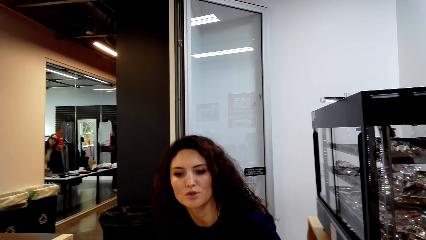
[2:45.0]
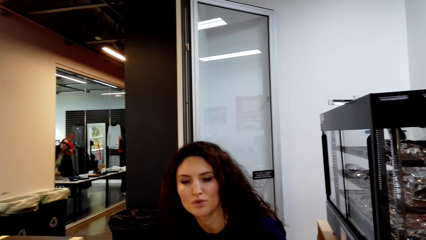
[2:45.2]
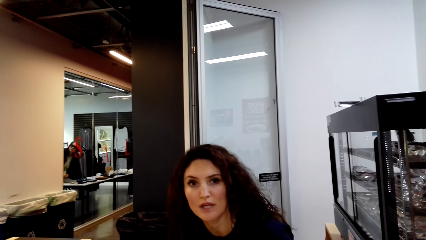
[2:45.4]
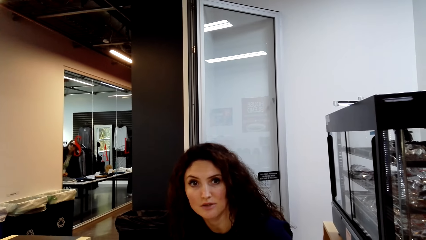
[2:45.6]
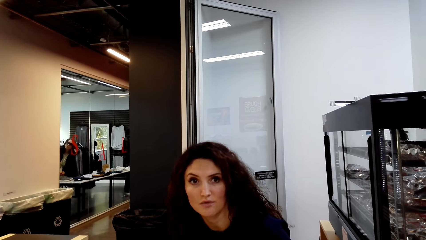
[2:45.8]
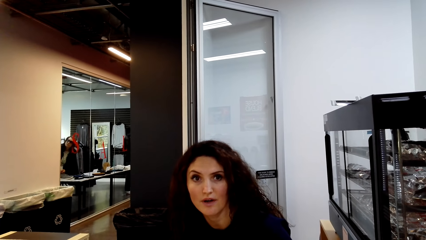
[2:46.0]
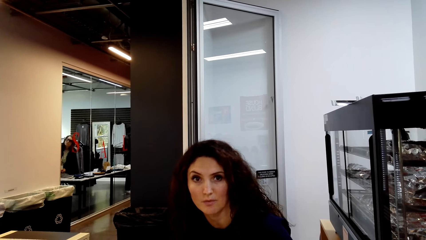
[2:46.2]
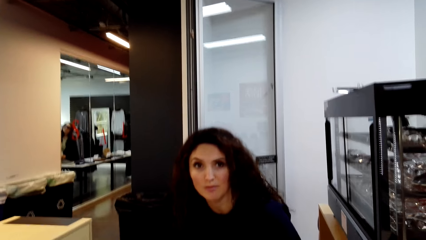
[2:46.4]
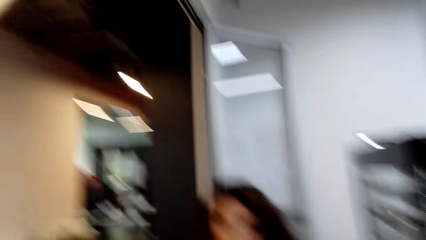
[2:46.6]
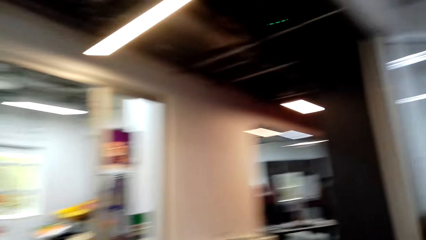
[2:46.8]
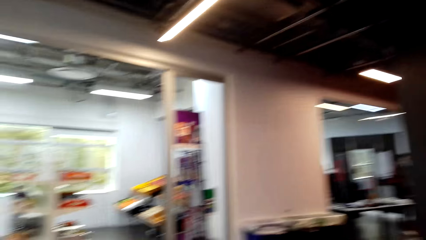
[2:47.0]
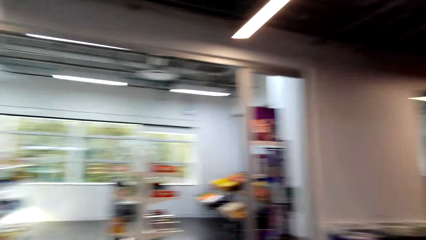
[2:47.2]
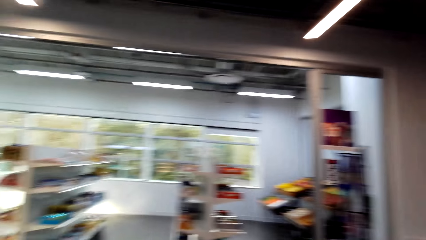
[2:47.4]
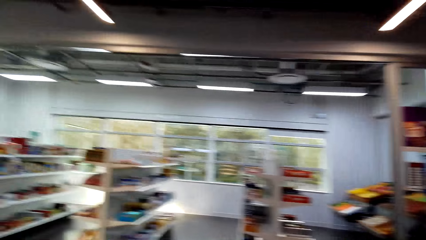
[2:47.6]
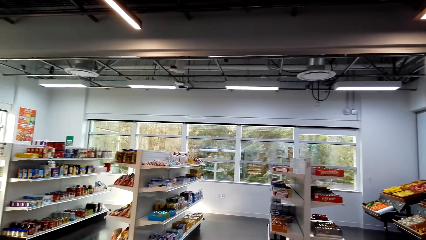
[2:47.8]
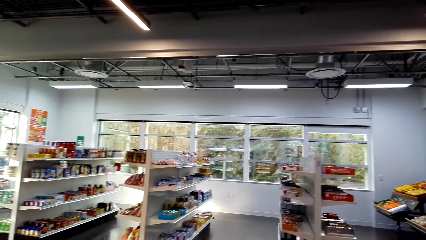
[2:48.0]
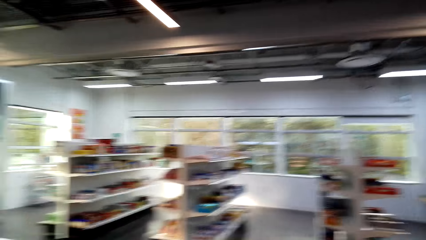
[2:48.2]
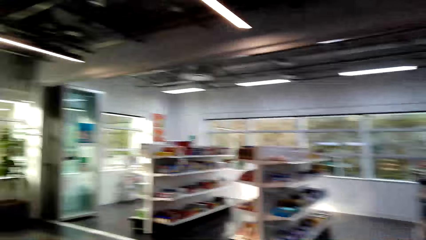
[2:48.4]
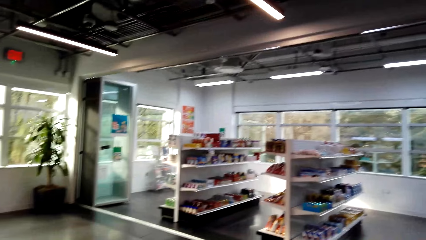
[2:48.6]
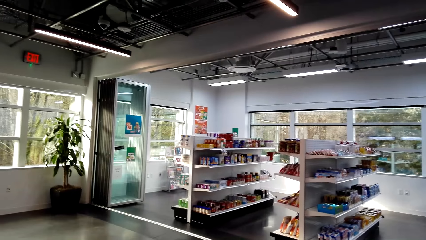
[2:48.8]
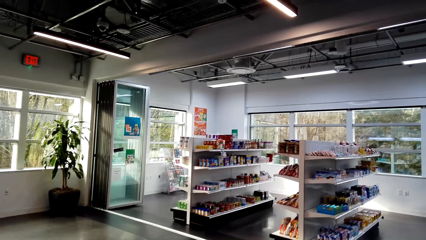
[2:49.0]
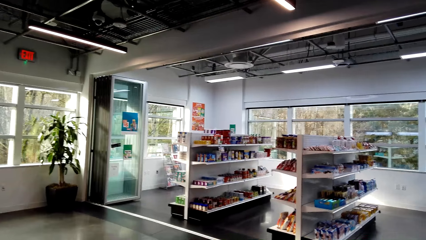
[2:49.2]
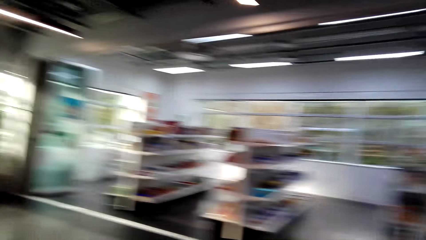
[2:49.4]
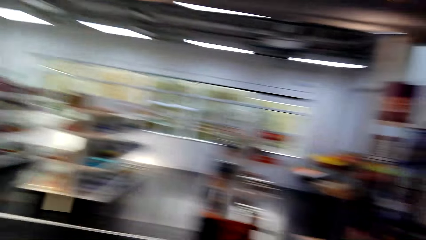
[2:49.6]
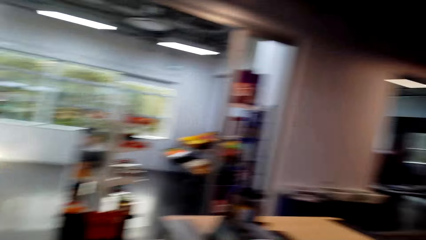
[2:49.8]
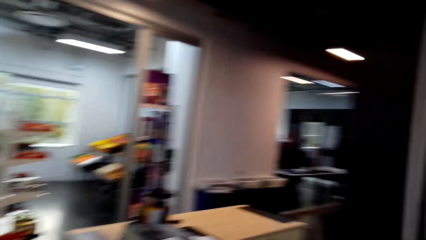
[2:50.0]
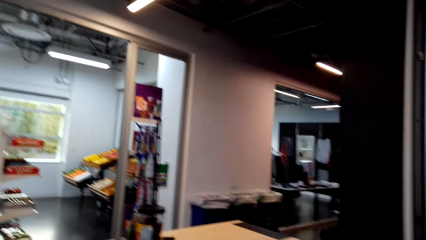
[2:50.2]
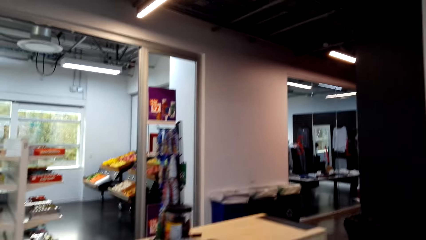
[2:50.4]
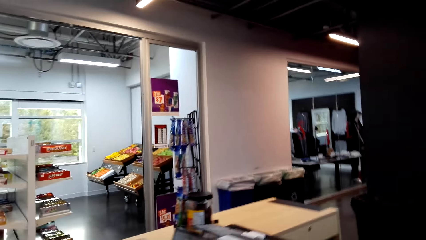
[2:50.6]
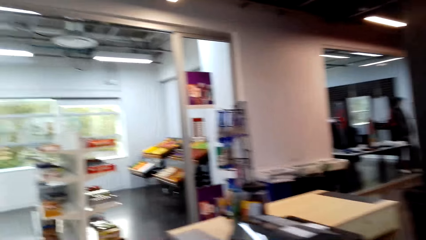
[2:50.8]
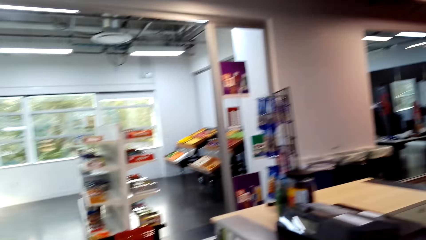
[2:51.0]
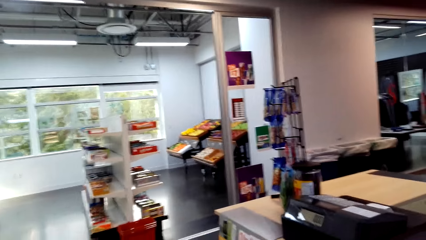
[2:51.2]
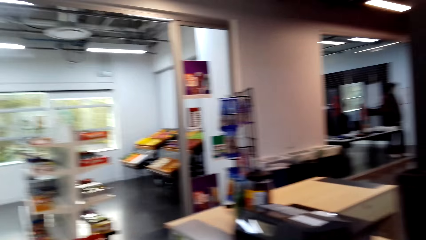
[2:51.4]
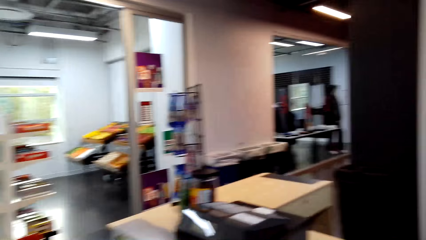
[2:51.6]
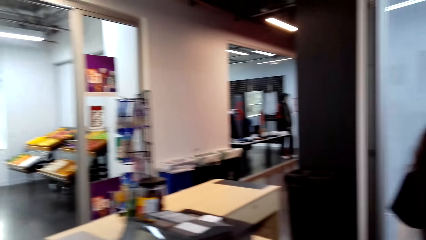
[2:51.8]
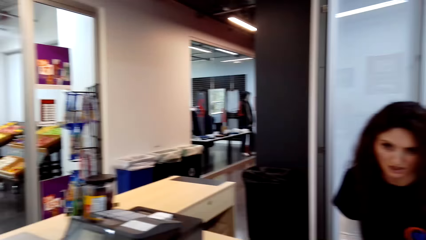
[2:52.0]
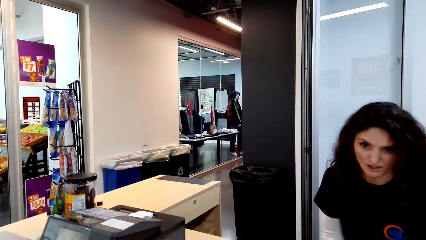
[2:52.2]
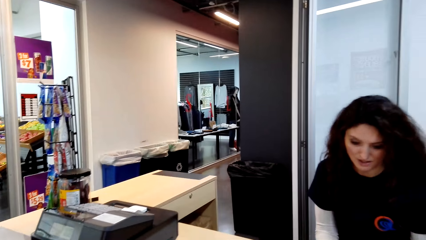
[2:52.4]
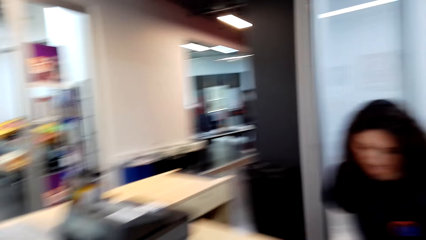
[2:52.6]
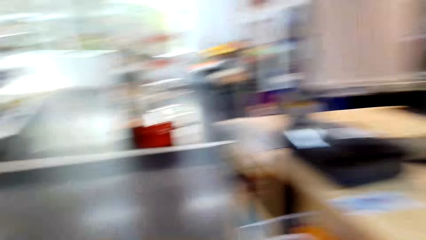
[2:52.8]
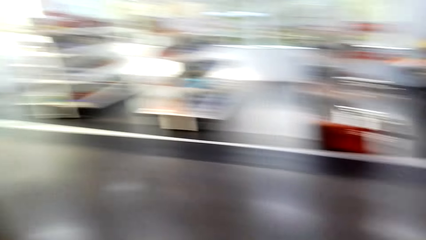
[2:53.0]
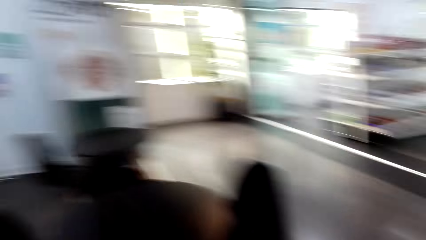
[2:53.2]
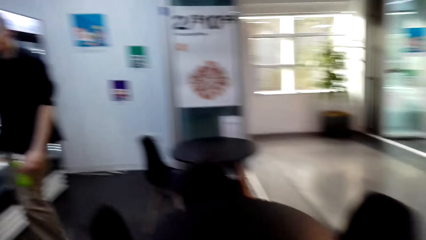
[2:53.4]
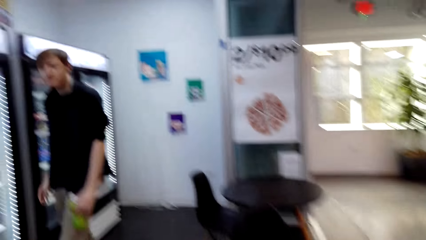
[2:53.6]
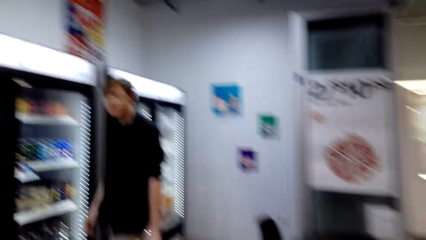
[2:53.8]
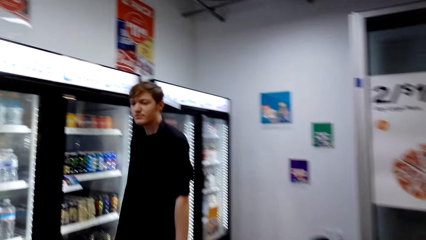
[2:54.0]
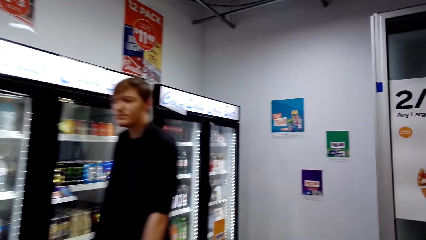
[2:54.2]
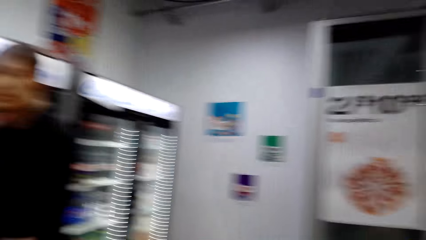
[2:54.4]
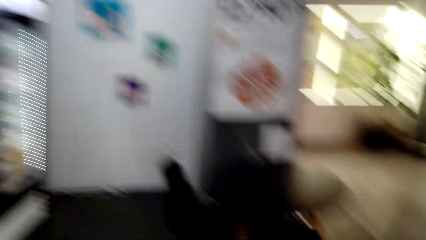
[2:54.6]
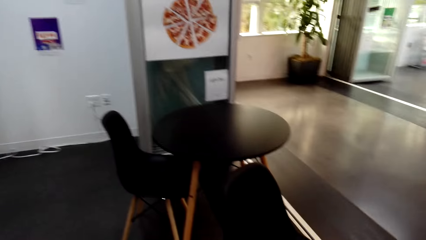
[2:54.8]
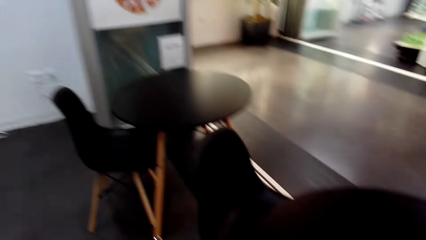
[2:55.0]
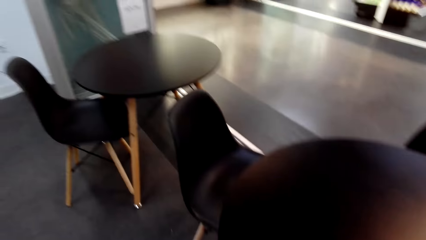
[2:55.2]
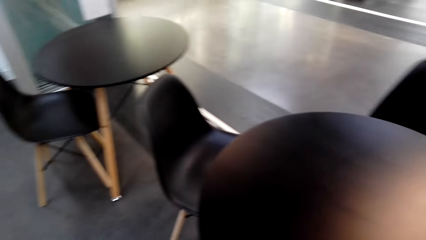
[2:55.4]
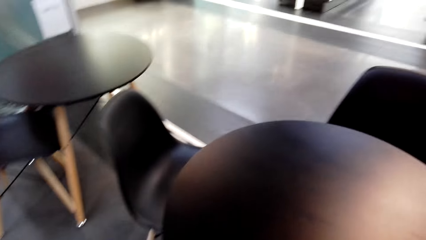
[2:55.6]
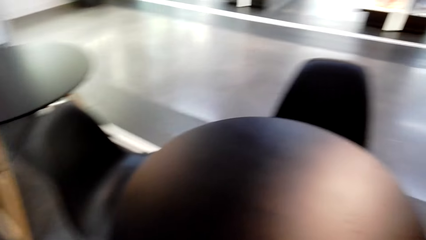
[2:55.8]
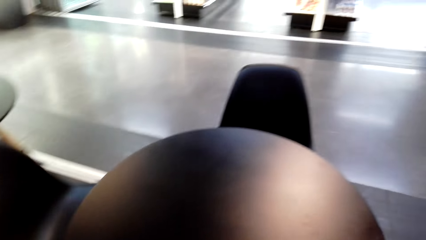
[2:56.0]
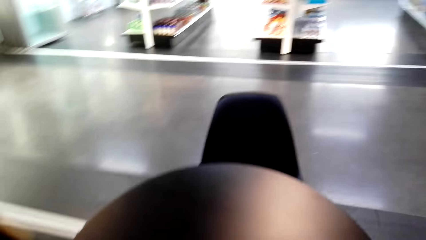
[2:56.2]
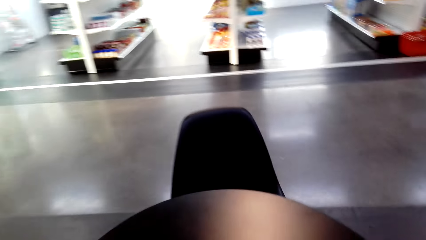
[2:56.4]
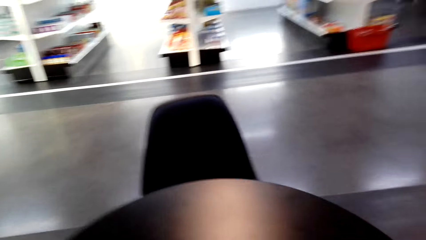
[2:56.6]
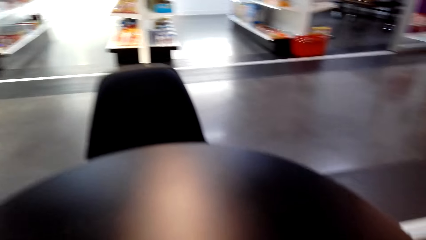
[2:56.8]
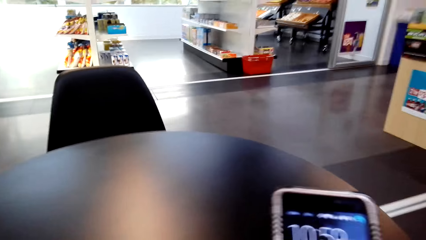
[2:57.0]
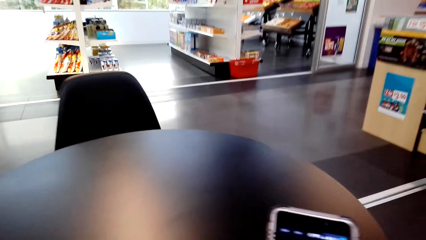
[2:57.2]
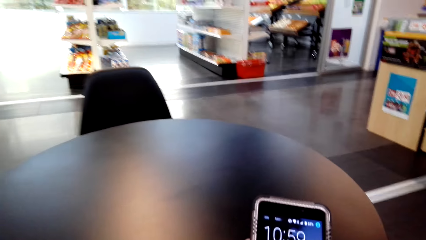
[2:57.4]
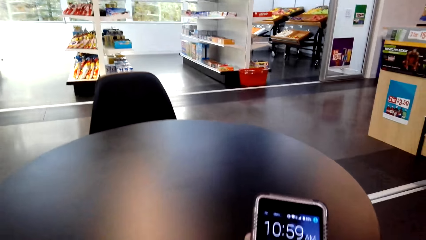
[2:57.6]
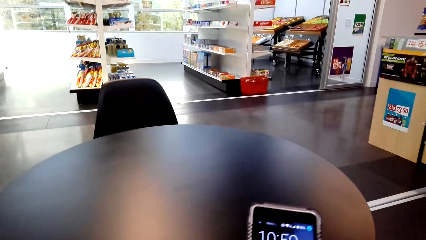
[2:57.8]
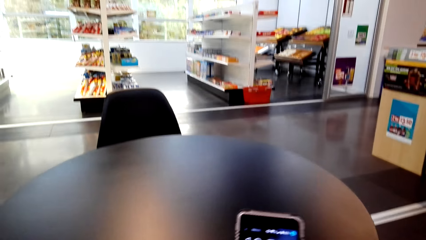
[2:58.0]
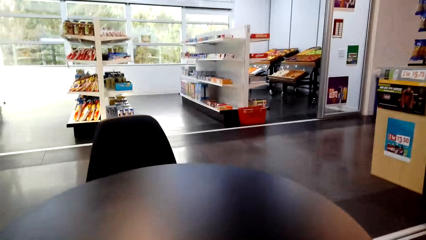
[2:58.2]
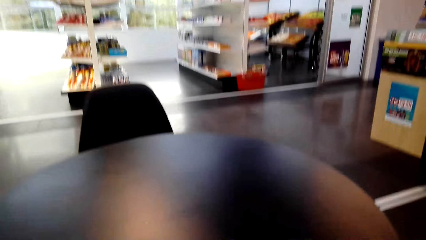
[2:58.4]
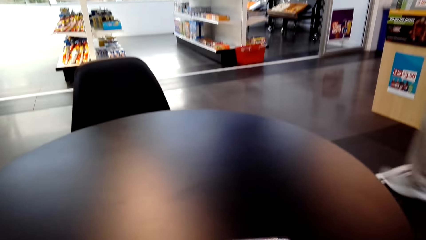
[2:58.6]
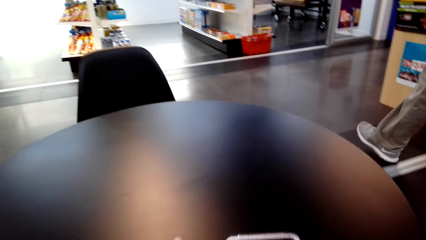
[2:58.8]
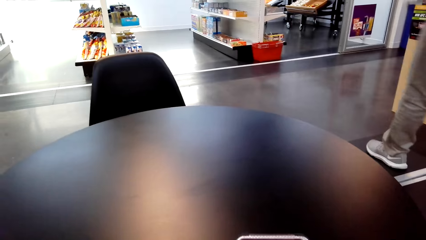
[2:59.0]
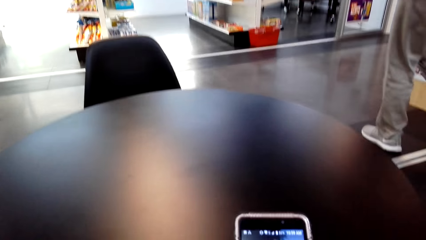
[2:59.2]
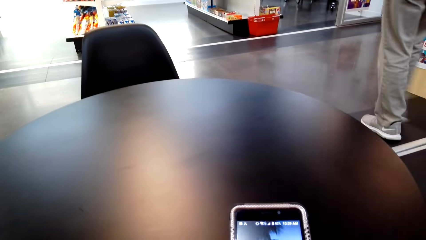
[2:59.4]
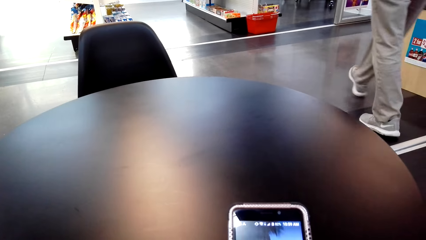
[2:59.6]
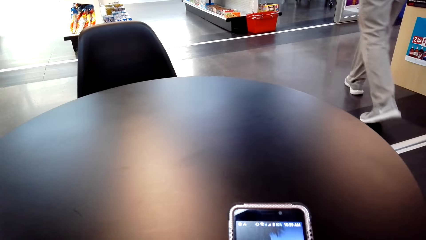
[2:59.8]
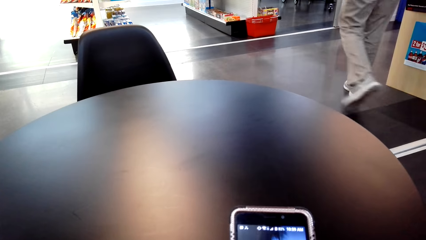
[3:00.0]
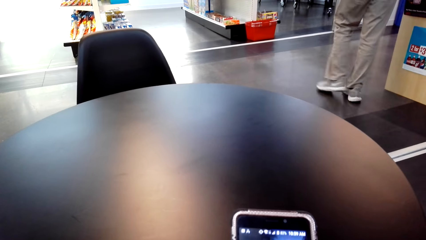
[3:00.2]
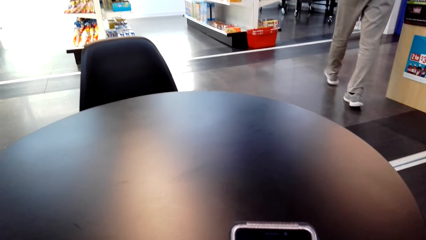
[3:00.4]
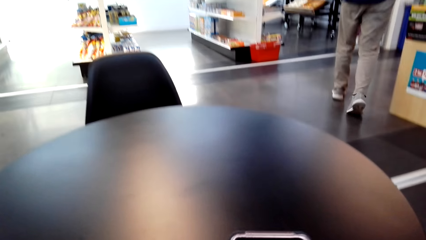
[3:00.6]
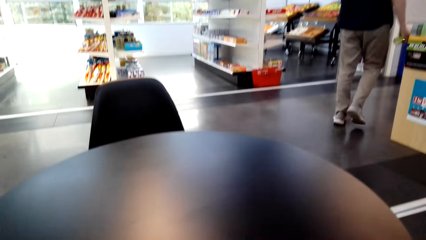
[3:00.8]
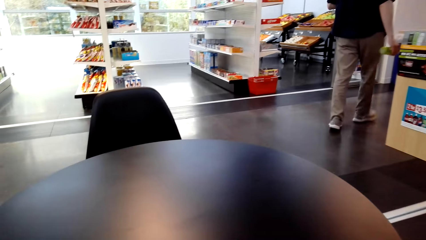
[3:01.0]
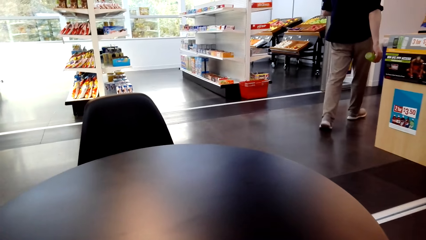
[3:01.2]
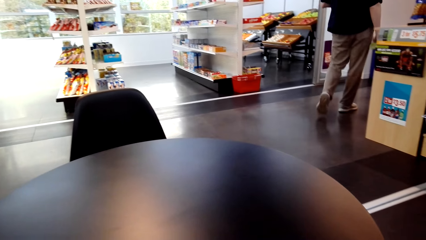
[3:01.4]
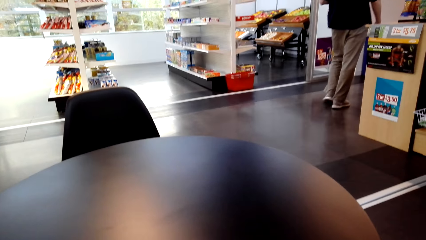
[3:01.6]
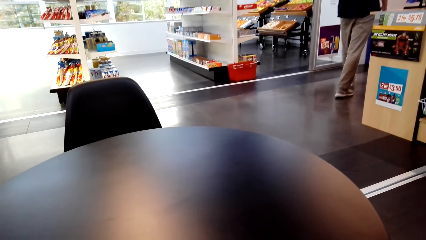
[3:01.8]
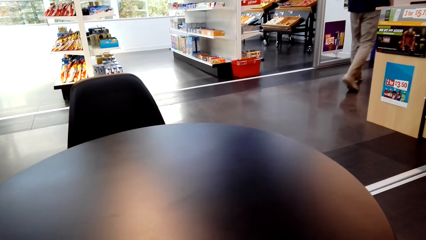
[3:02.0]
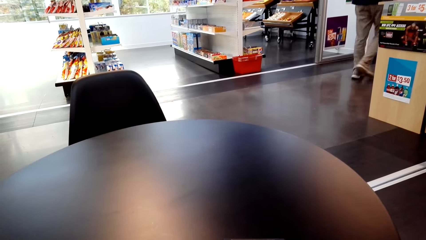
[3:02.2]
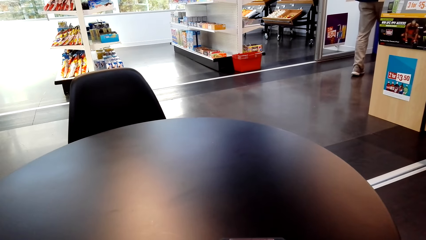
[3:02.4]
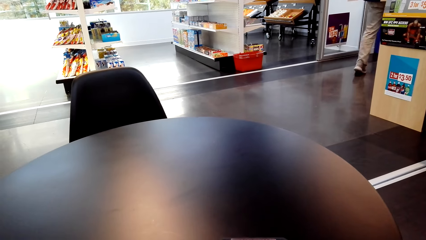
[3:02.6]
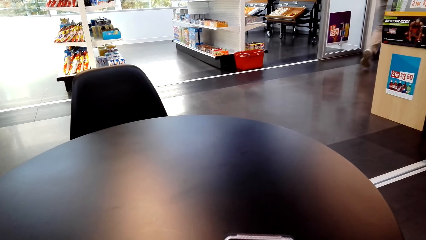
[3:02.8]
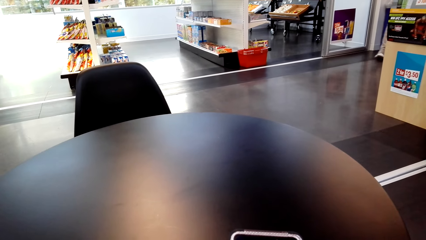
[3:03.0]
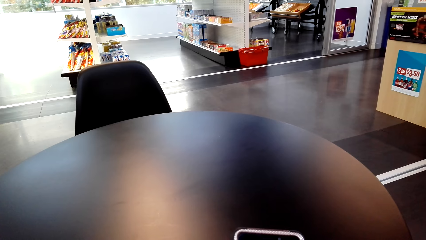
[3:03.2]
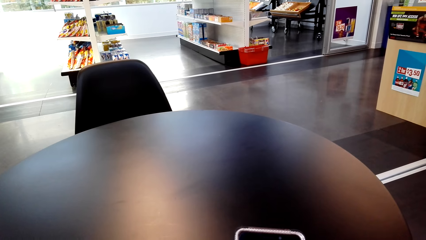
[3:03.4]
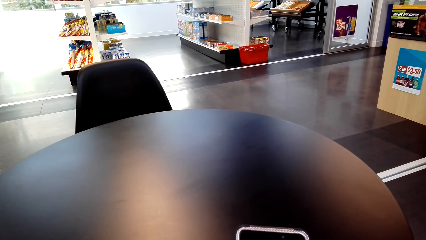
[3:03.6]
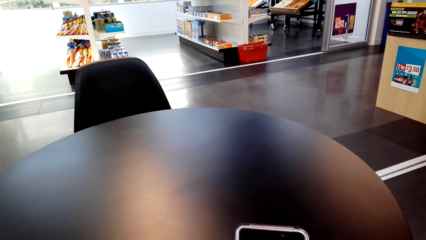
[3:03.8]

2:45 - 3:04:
A cashier dialogues to the camera wearer. The camera wearer looks around the supermarket. They look around the supermarket again. A person walks around the supermarket. The camera wearer sits on the chair in the supermarket. They dial the phone.
